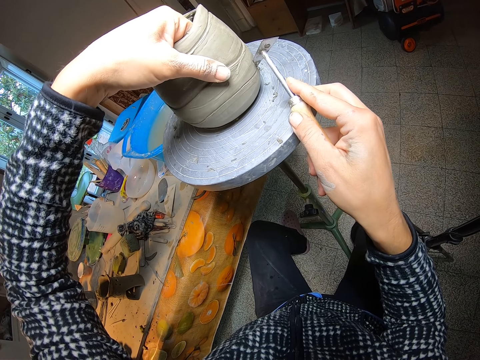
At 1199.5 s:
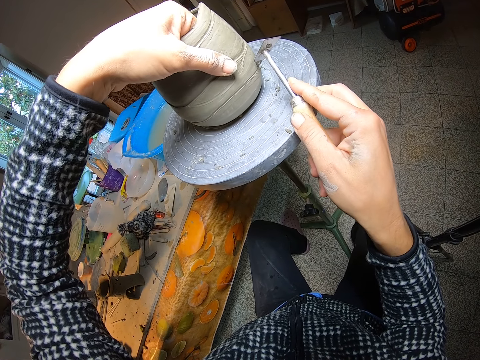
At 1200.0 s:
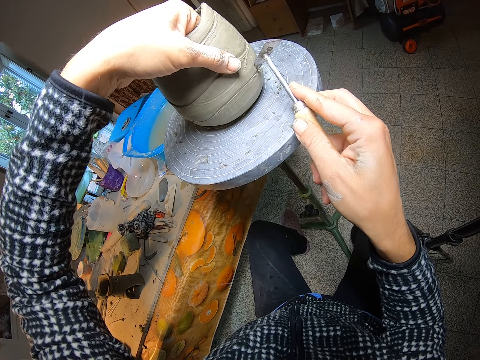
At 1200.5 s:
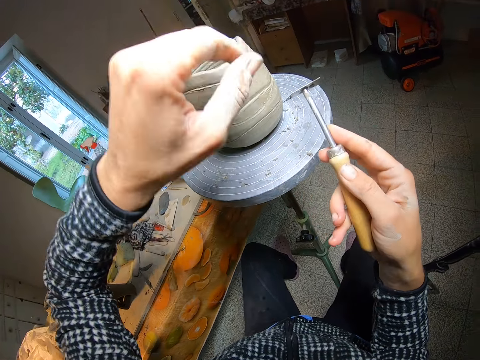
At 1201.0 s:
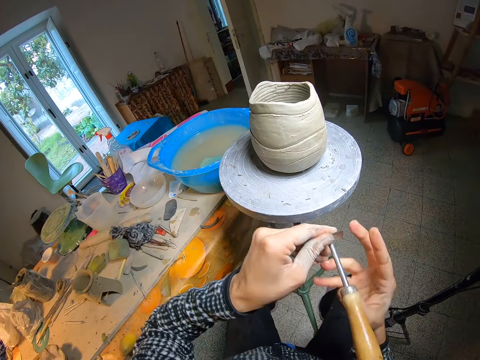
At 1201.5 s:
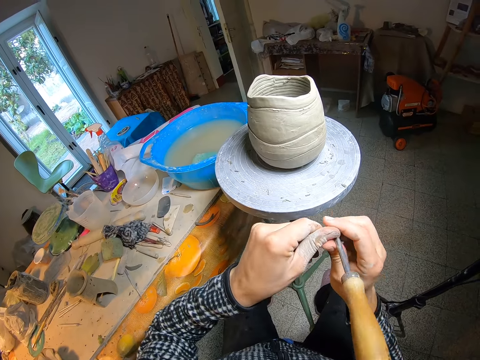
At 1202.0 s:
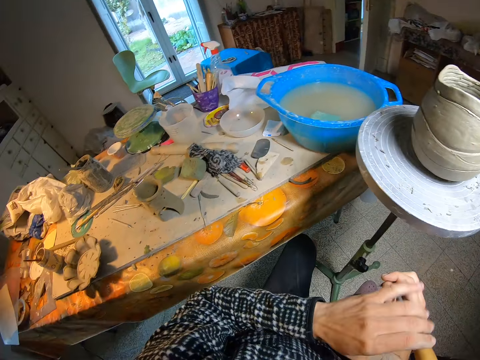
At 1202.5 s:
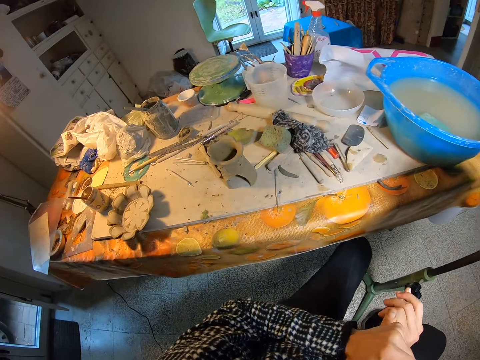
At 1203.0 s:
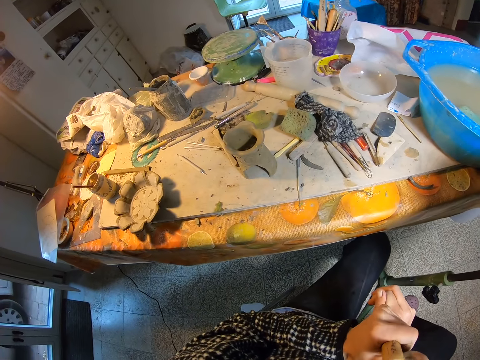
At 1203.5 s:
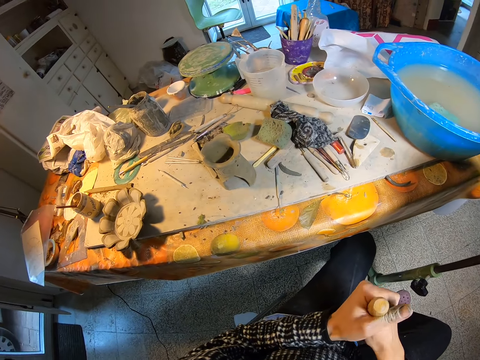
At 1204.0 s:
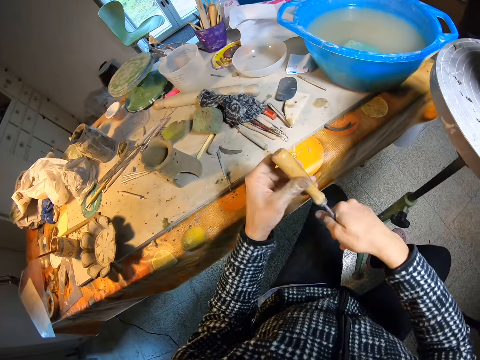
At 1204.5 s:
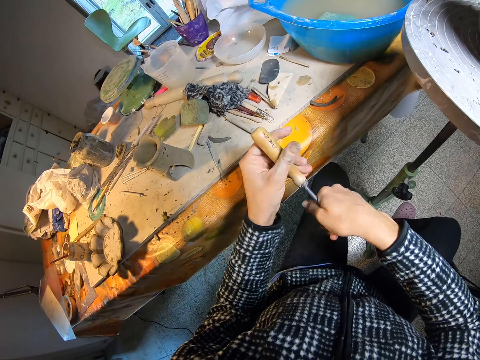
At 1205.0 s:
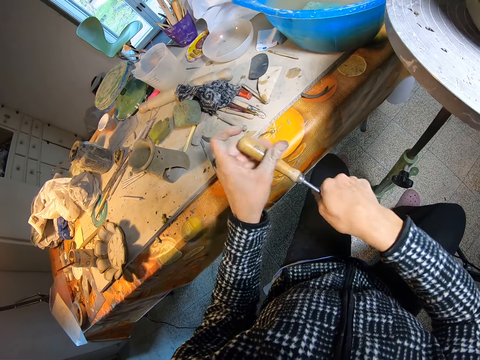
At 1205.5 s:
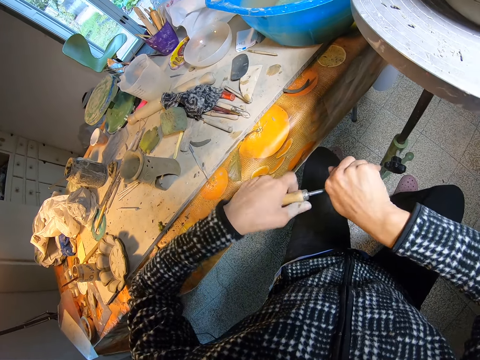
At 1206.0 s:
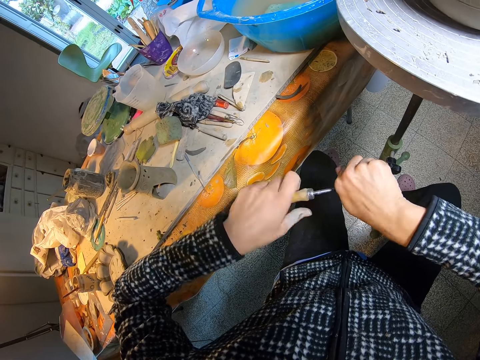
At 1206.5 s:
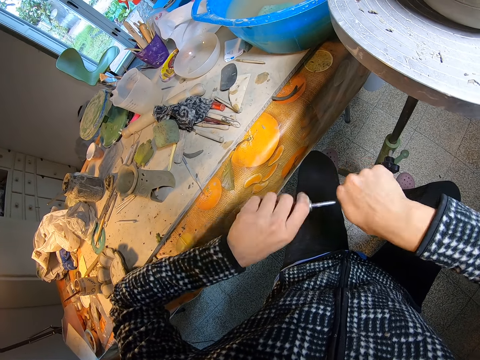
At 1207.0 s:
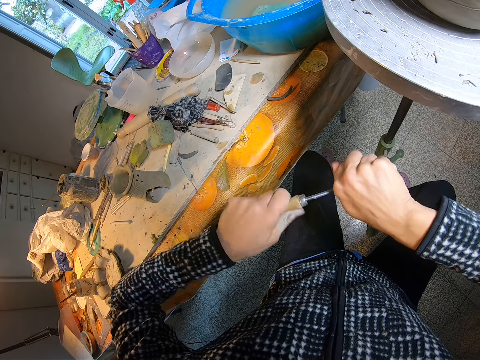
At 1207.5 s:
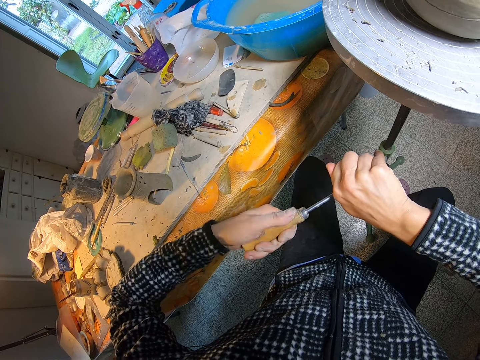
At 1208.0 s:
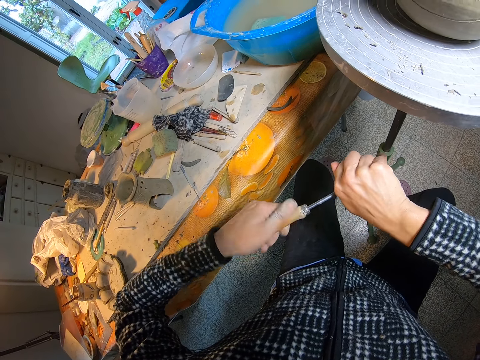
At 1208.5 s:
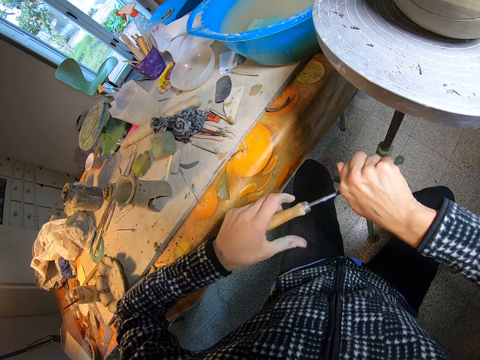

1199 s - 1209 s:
The camera wearer cleans the cutter. They loosen the handle of the carver. They remove the cutter handle.

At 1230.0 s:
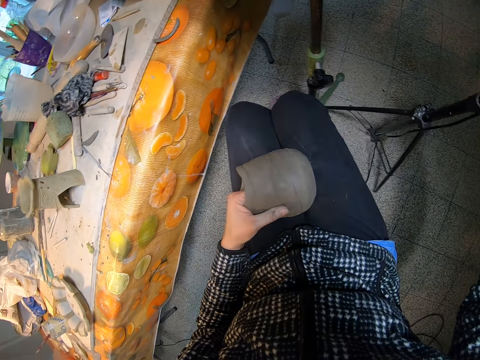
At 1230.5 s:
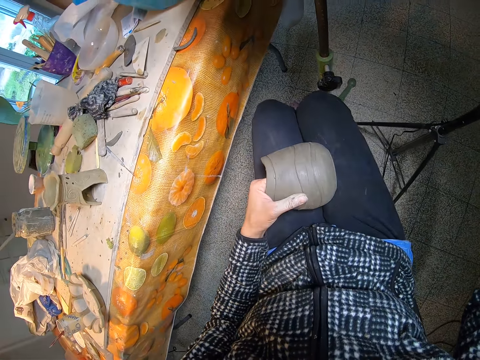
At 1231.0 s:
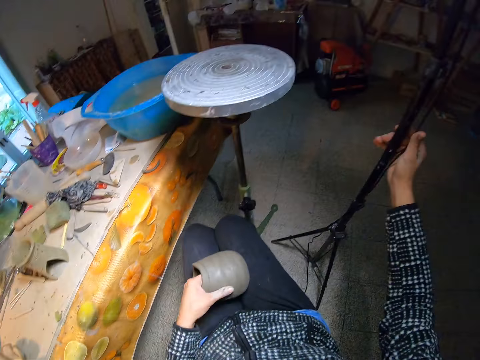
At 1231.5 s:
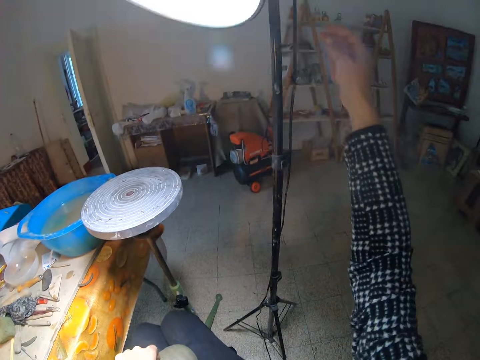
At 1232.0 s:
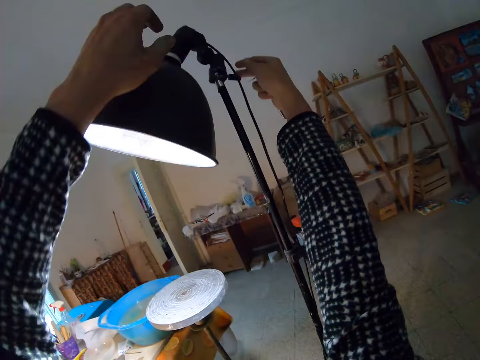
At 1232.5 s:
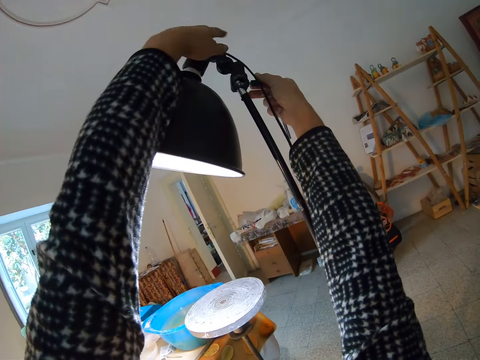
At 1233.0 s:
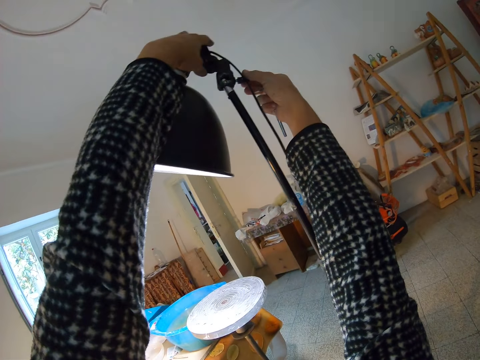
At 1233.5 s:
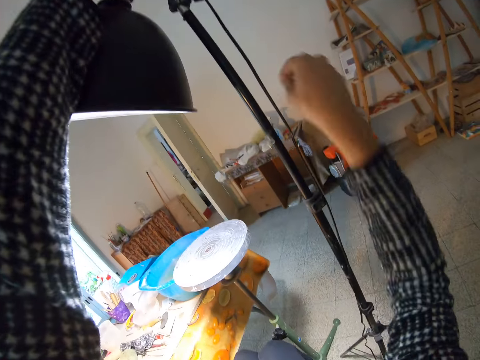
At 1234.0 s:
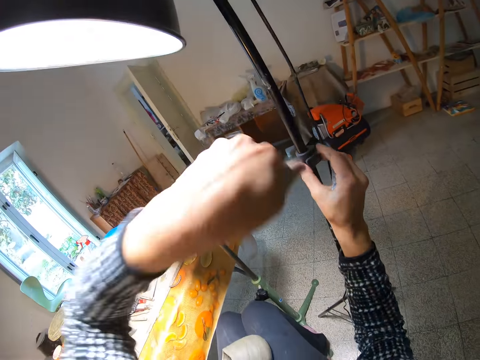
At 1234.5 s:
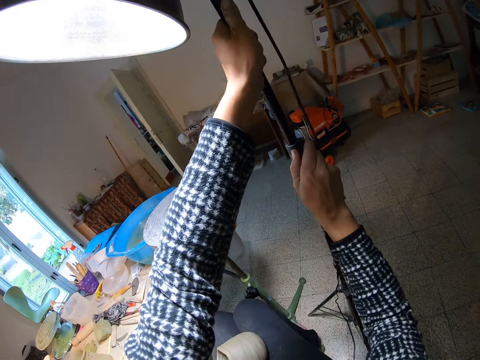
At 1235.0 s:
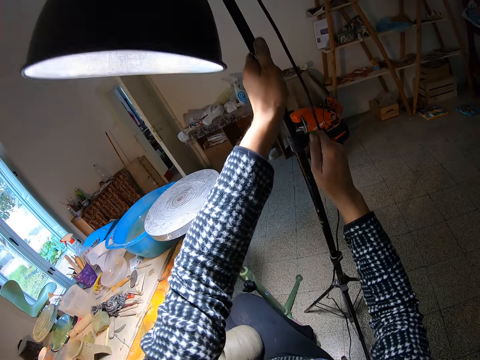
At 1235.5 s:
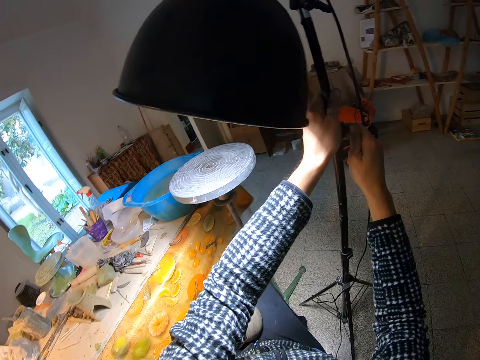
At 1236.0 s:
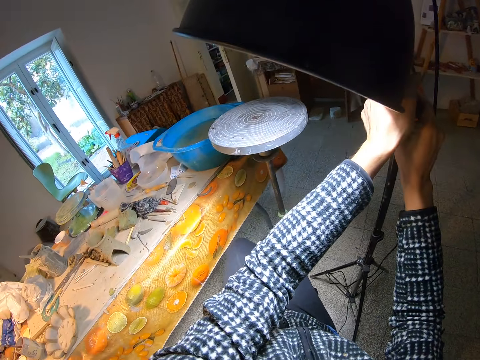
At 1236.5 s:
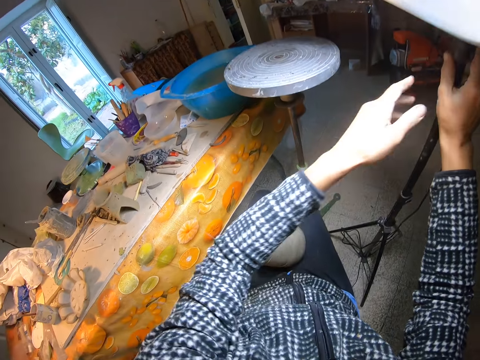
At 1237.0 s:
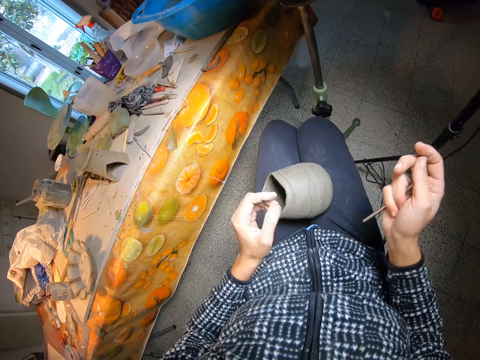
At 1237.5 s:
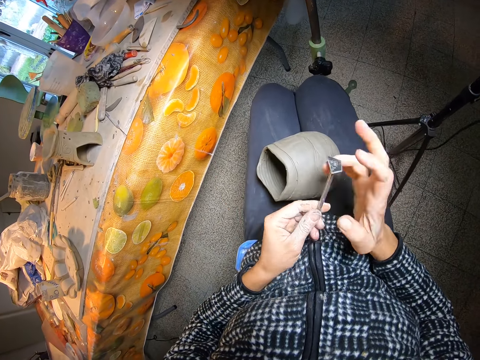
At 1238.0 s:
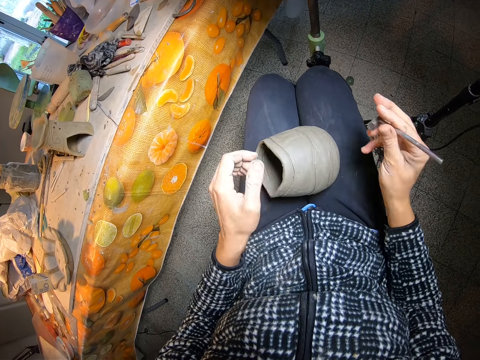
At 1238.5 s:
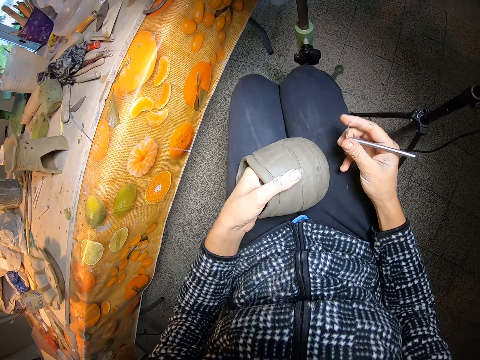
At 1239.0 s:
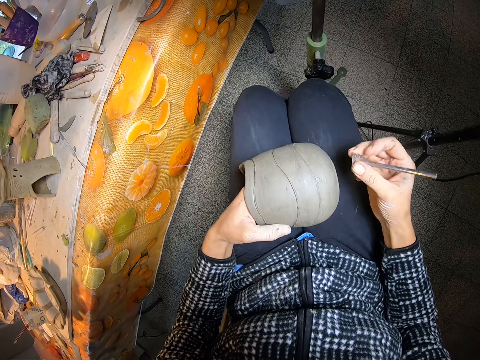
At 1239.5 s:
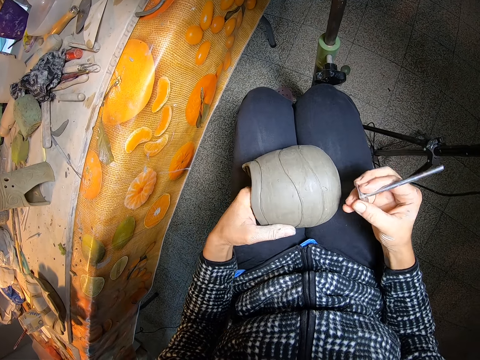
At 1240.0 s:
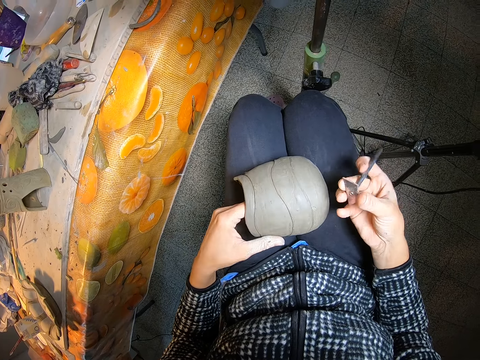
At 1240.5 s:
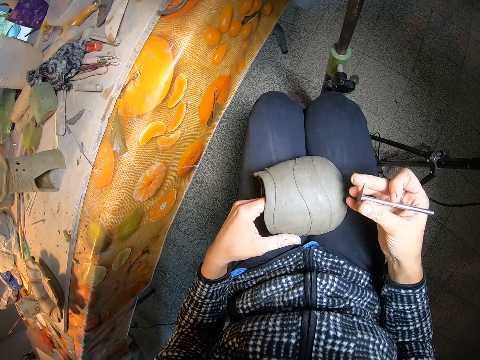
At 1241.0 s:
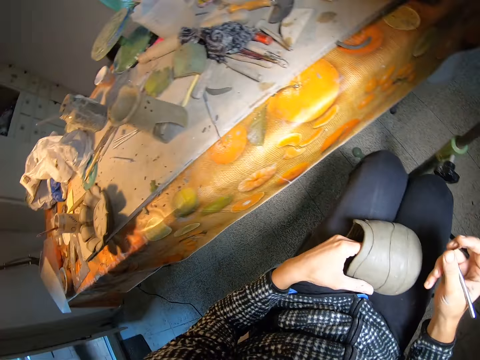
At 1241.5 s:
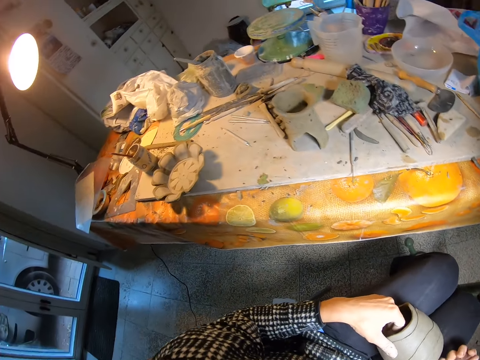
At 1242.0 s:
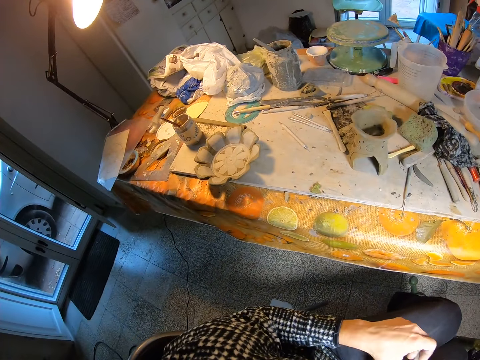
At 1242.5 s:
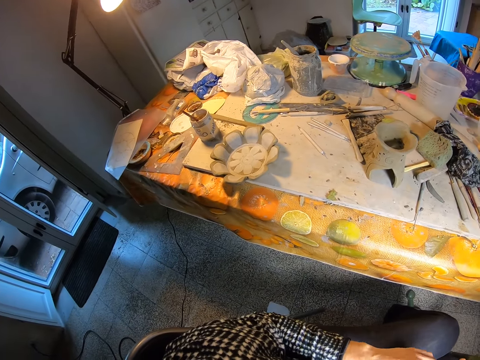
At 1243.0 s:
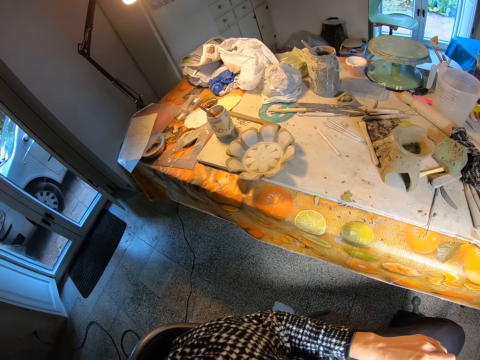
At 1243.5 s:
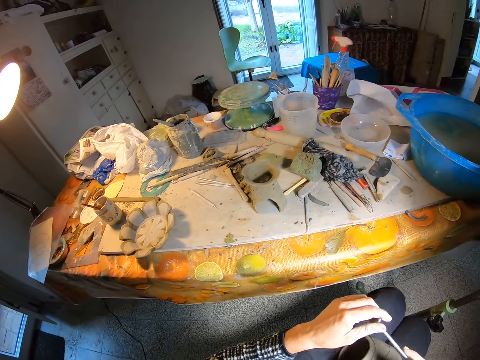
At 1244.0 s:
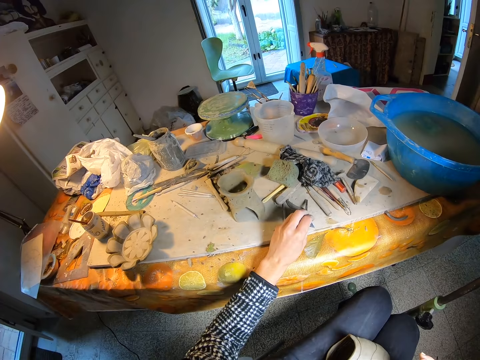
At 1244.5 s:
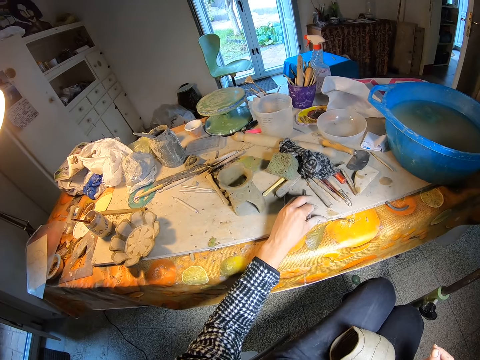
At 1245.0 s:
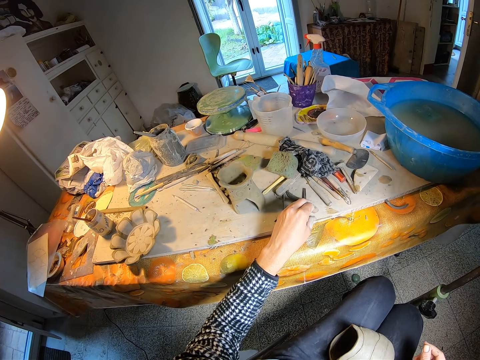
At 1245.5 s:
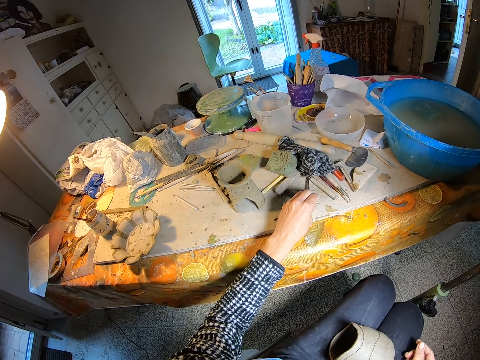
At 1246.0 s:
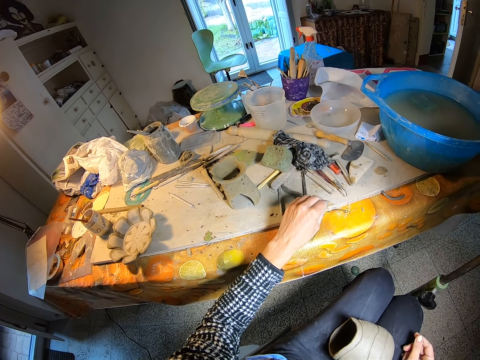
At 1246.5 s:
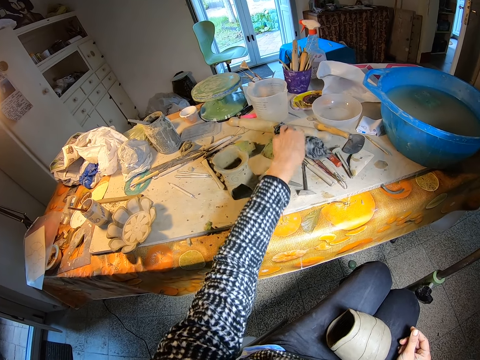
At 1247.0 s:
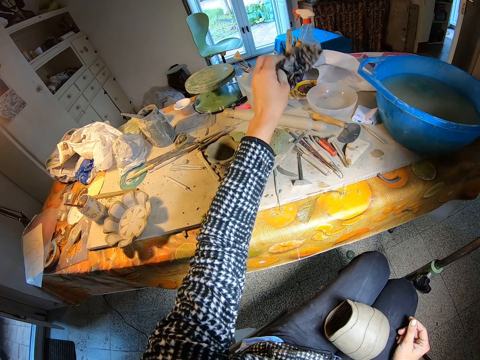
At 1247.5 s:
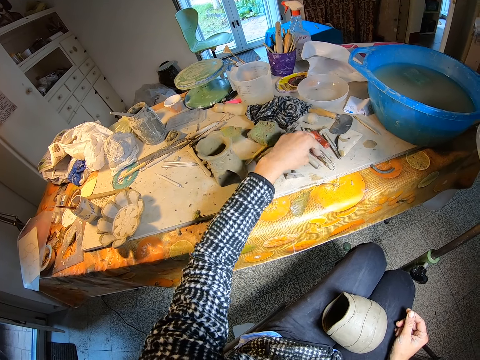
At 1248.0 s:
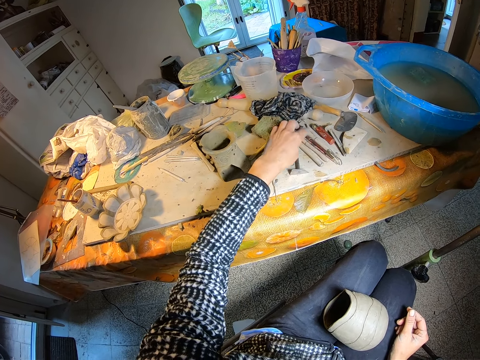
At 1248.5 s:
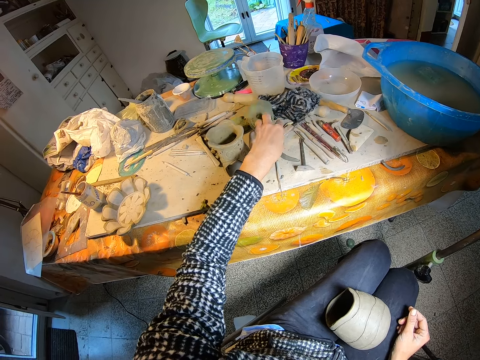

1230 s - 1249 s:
The camera wearer adjusts the light stand with both hands. He touches the cutter. He places the carver on the workbench with his left hand. He picks up a handkerchief from the workbench with his left hand and drops the handkerchief on the workbench with his left hand. He moves the rag.
